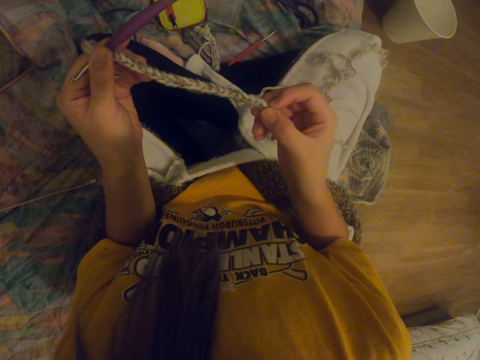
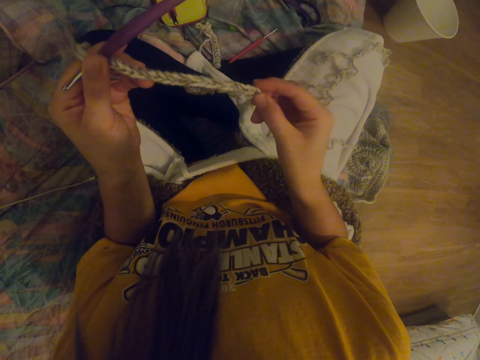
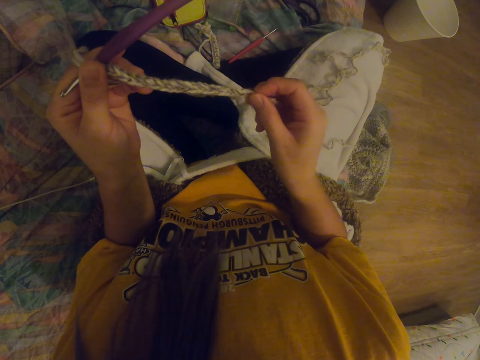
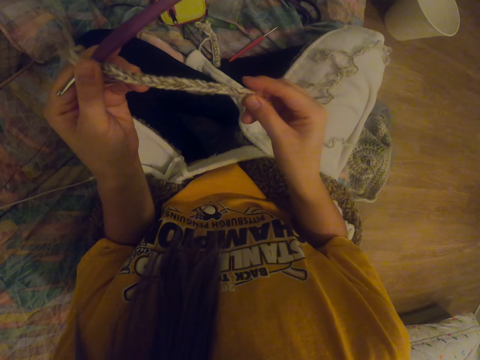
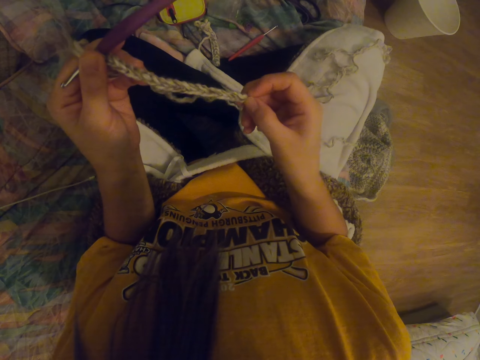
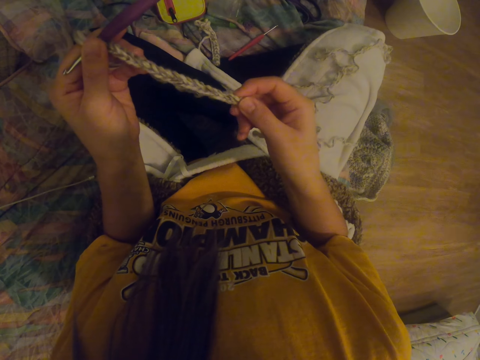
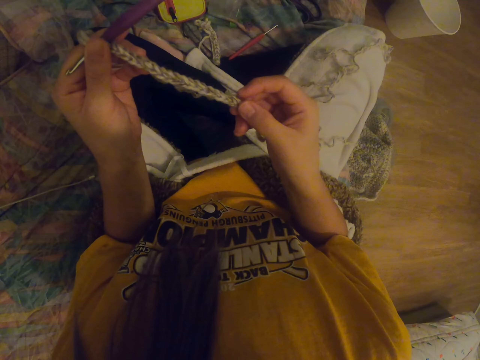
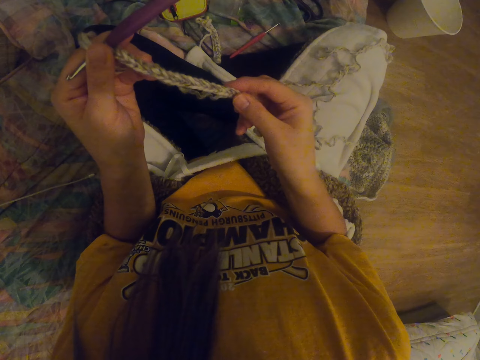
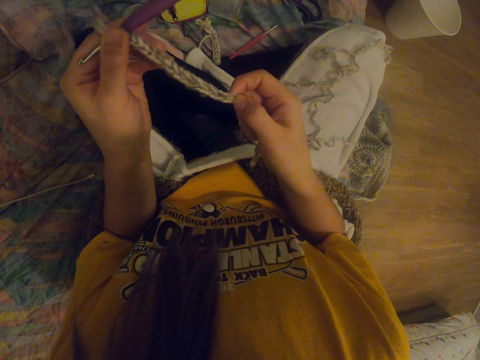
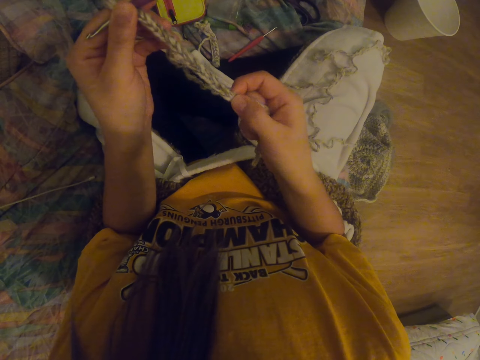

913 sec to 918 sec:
The camera wearer counts the stitches on the cloth.

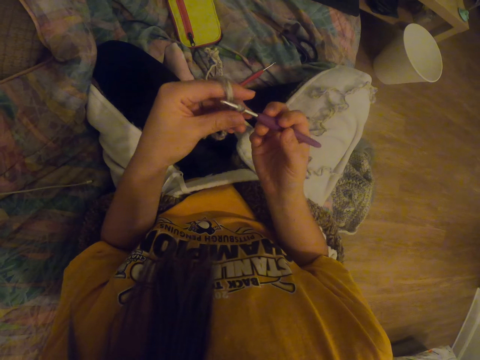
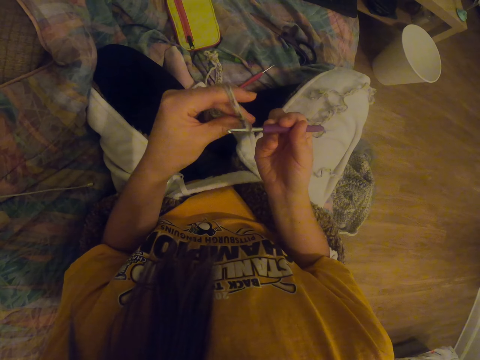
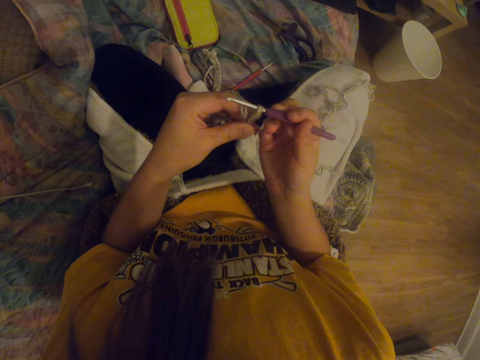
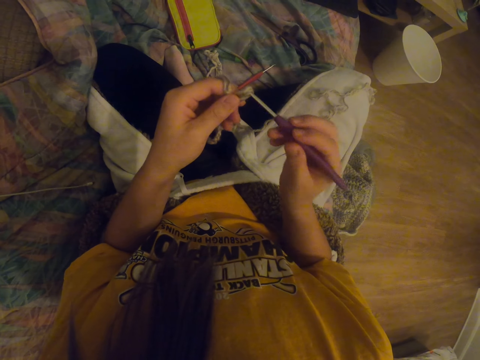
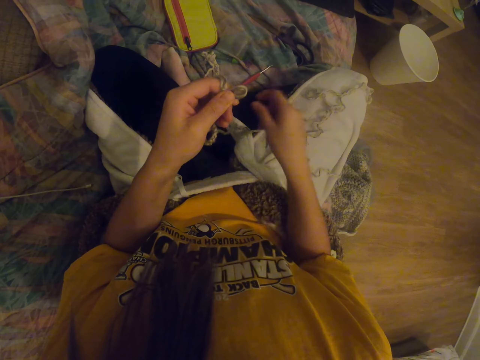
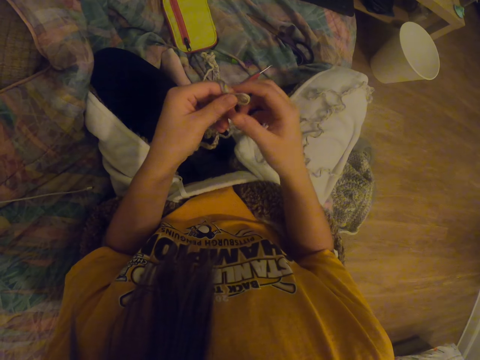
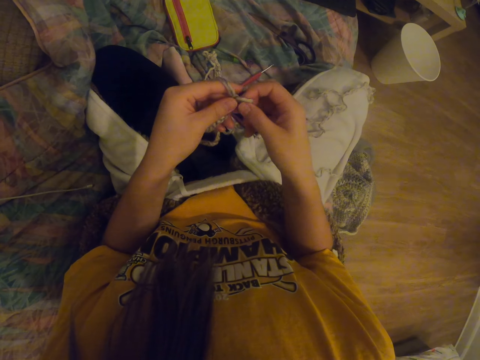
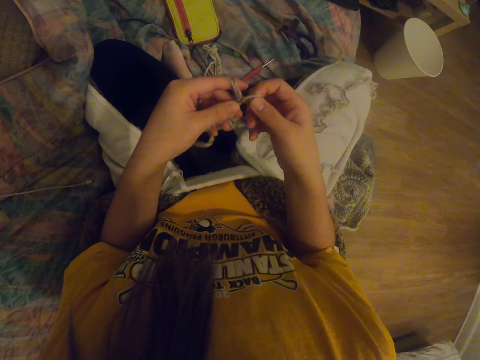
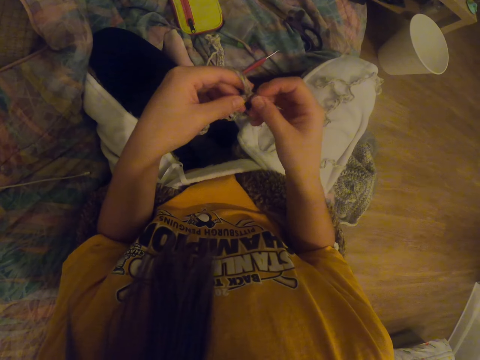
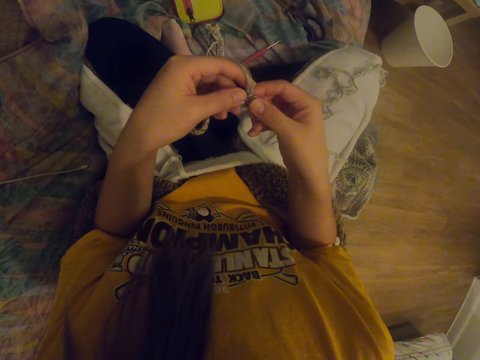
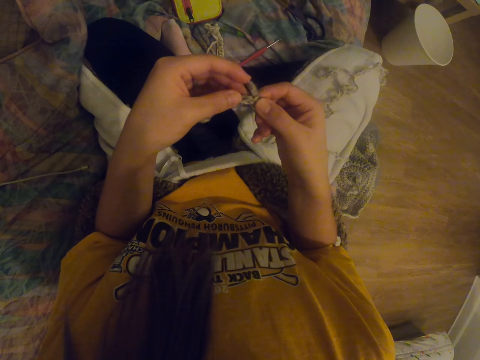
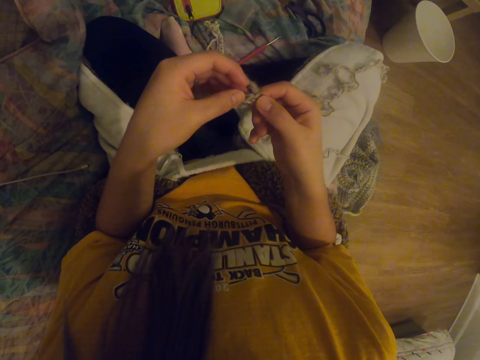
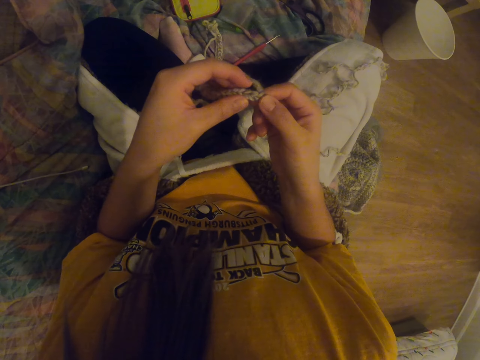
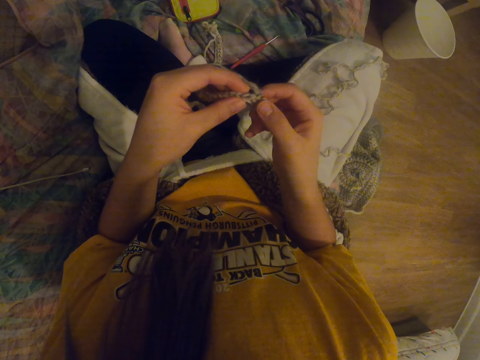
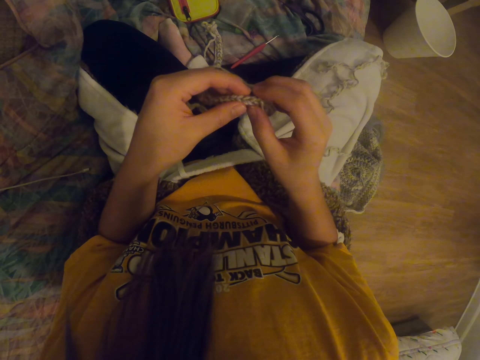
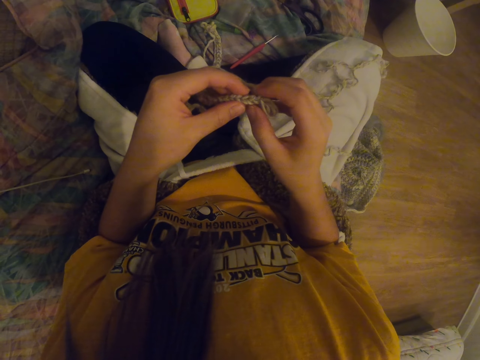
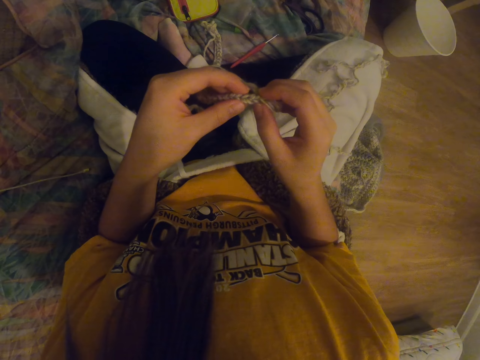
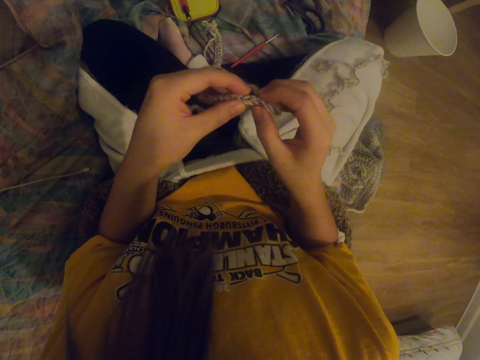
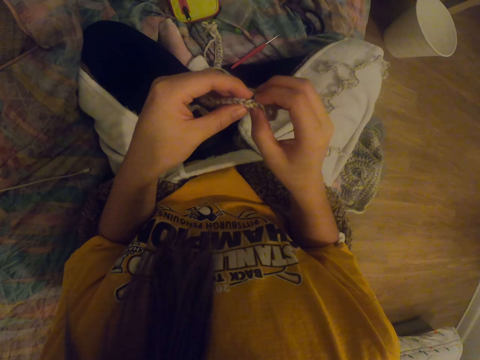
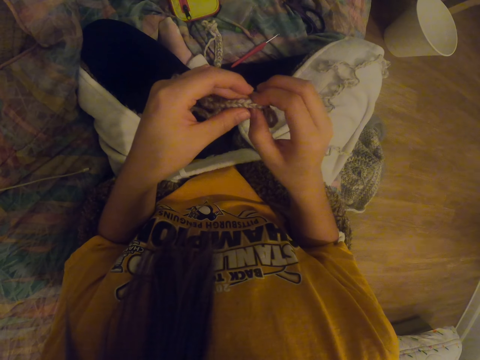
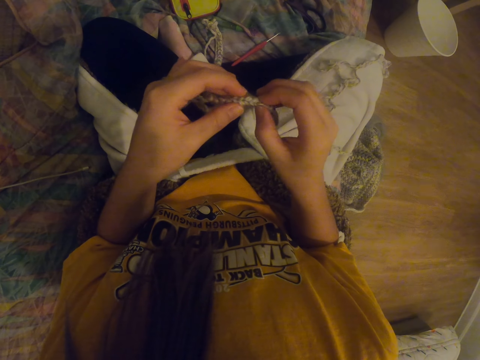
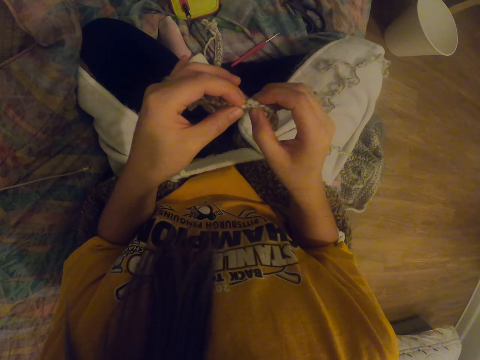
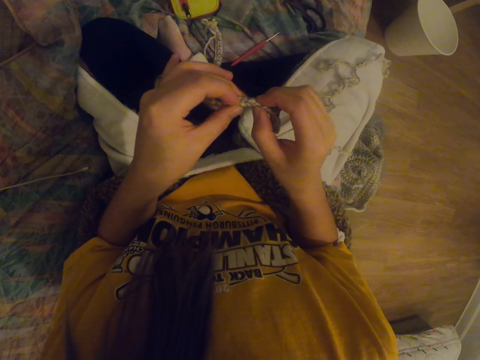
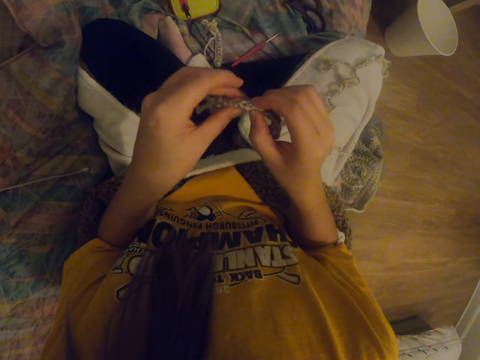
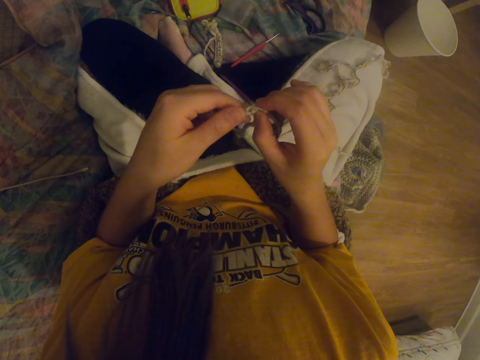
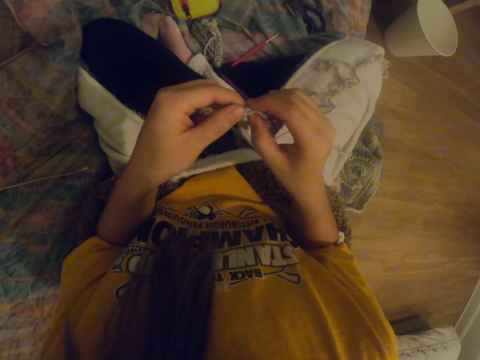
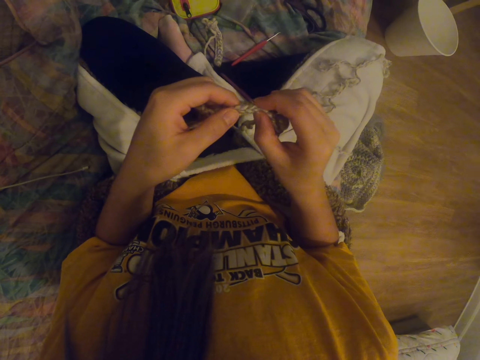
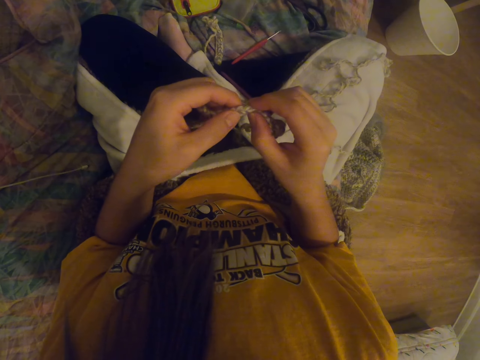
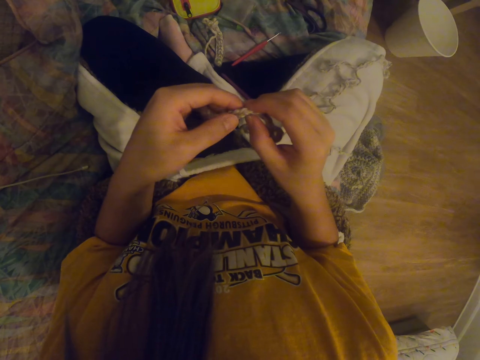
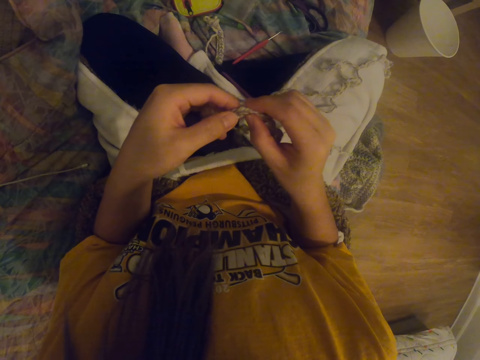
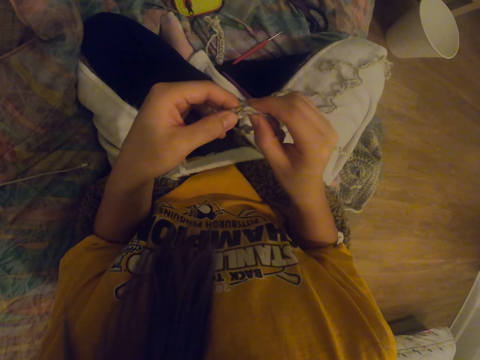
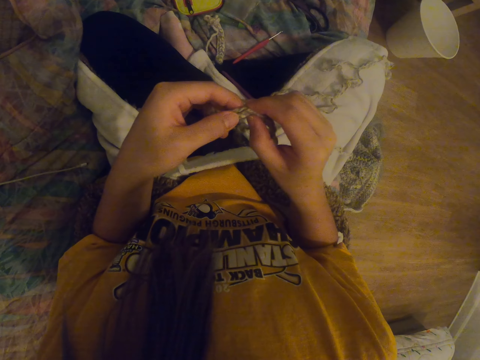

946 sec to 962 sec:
The camera wearer drops the crochet needle on her cloth. She places the crochet hook on the couch. She stretches the cloth thread. She counts the stitches on the cloth. She stares at the garment. She stretches the garment.

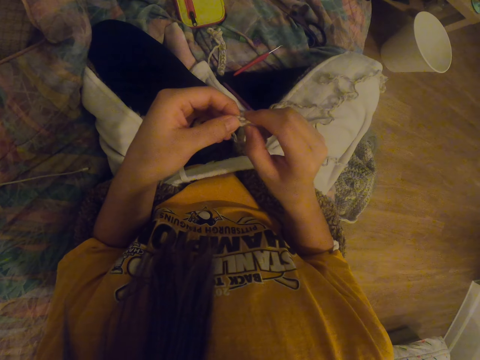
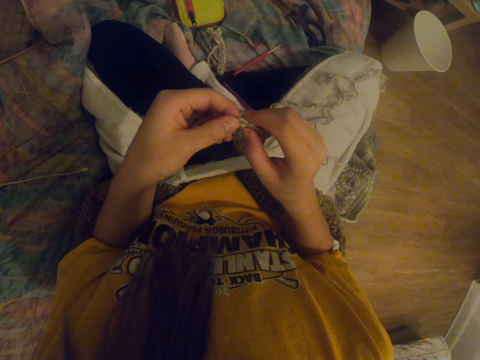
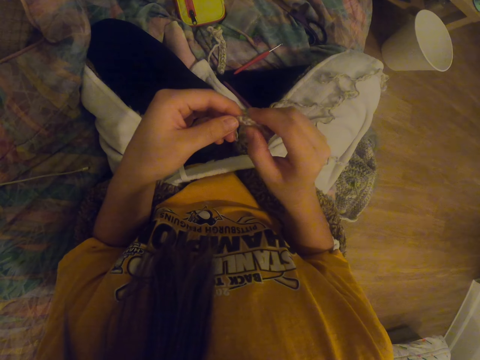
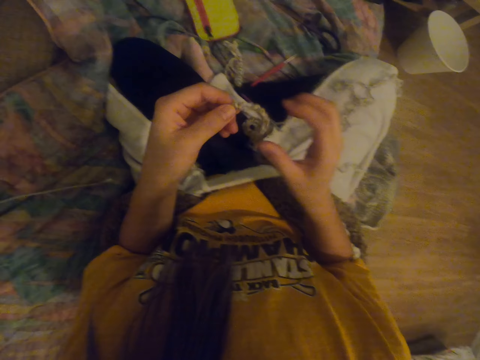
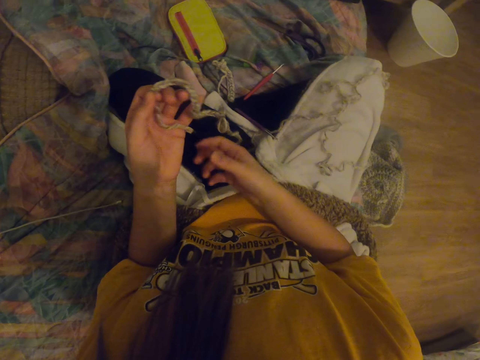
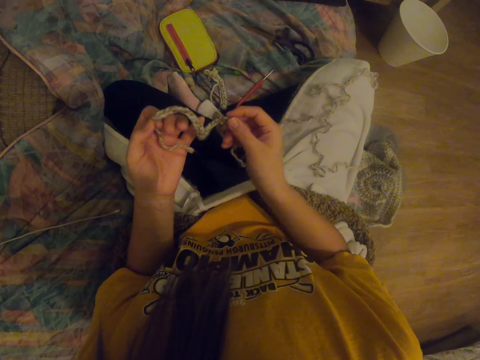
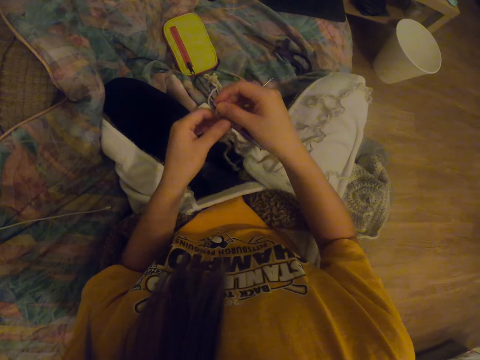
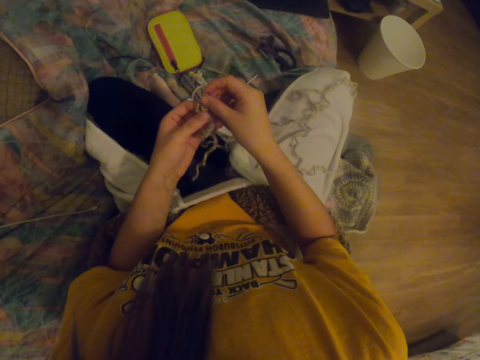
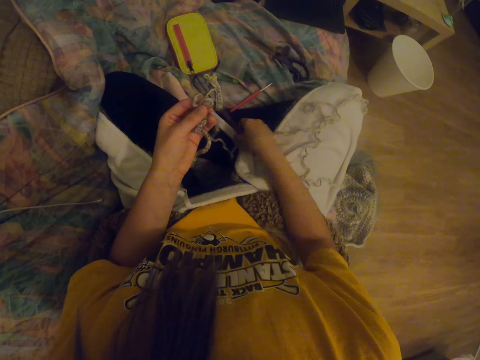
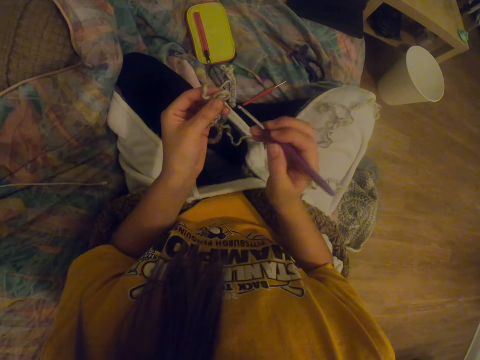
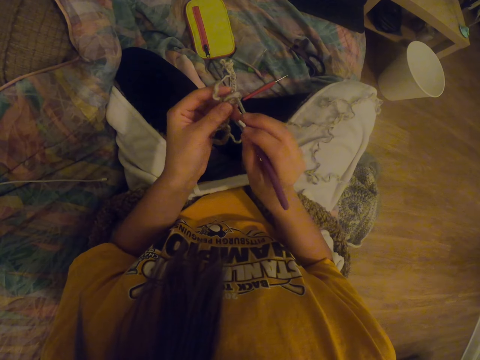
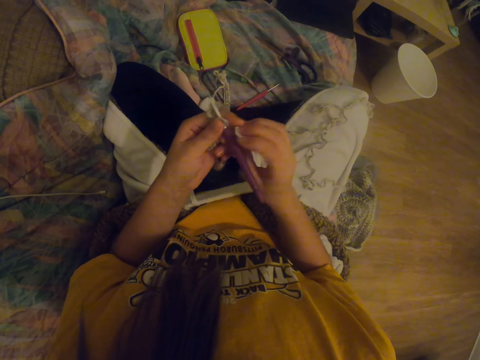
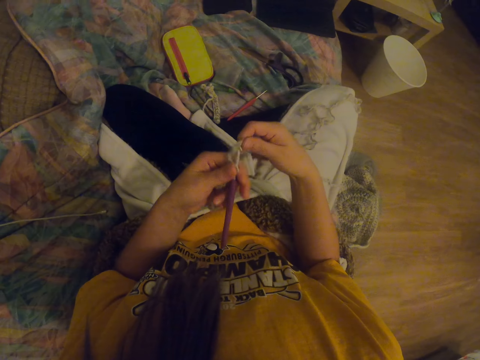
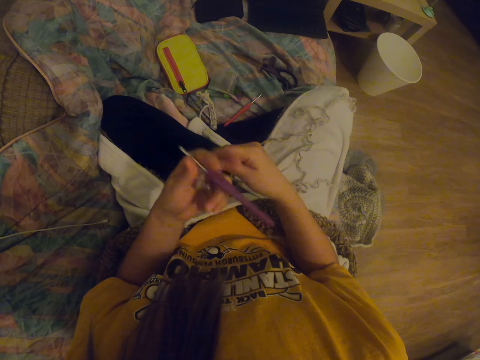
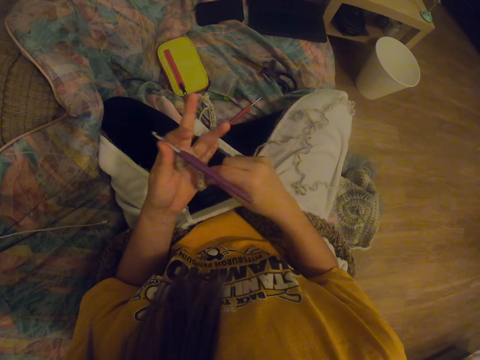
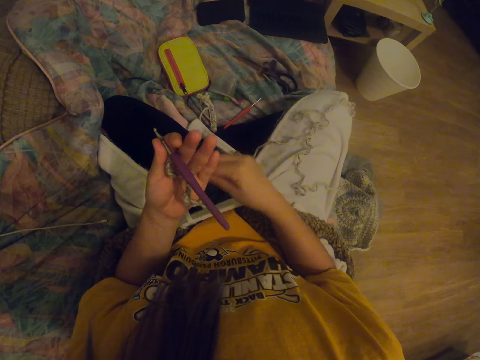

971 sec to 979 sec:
The camera wearer shifts the cloth to the right hand and shifts the cloth to the left hand. They turn the garment. They take the crochet needle or hook. They knit the cloth with the needle. They insert the crochet hook into the garment. They fasten the crochet thread on the hand and fold the thread to the fingers.
